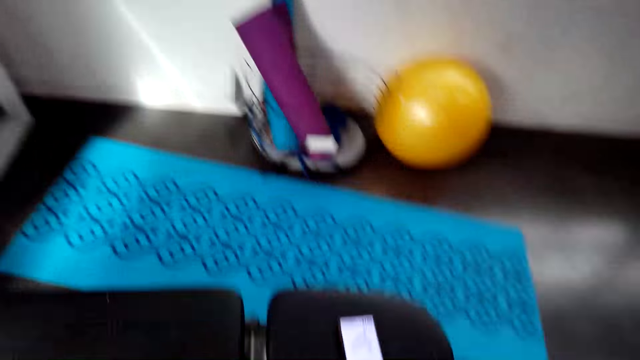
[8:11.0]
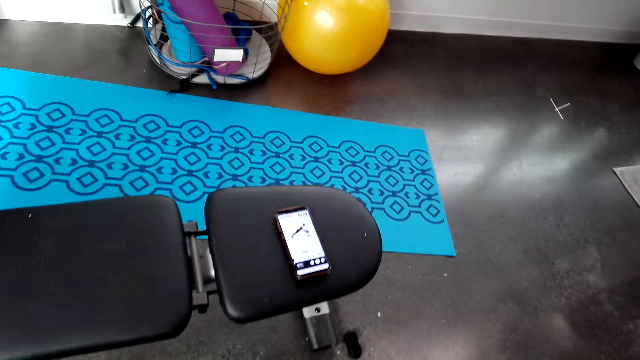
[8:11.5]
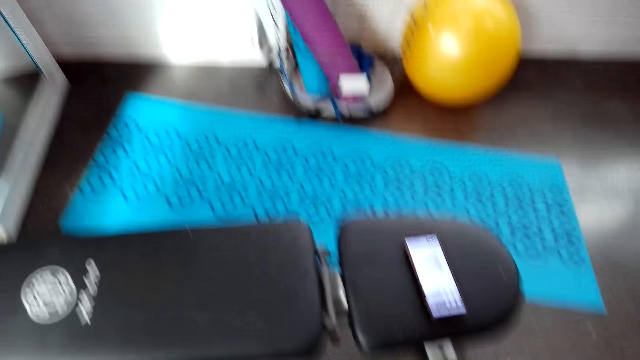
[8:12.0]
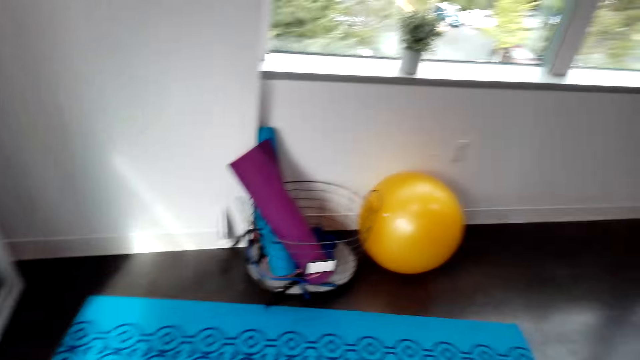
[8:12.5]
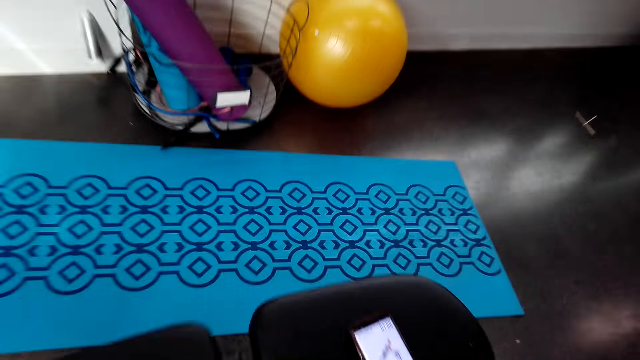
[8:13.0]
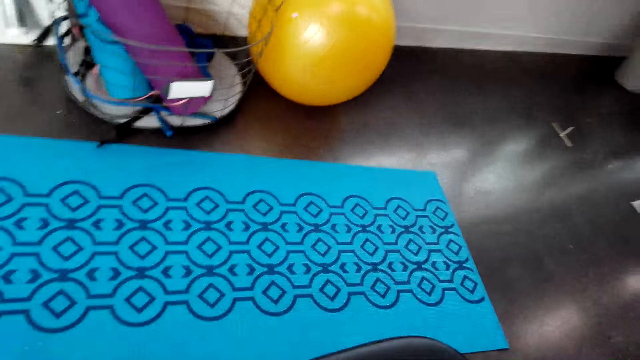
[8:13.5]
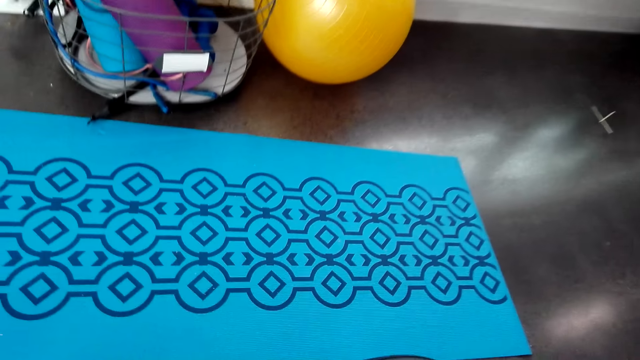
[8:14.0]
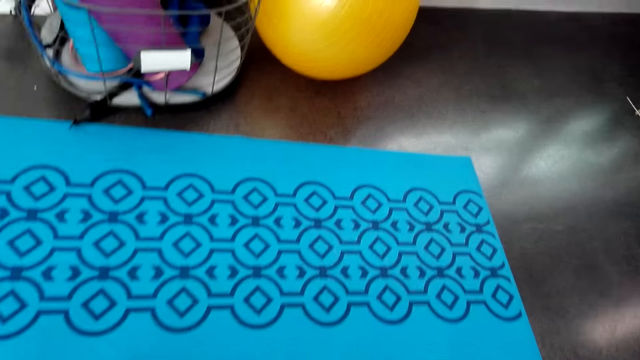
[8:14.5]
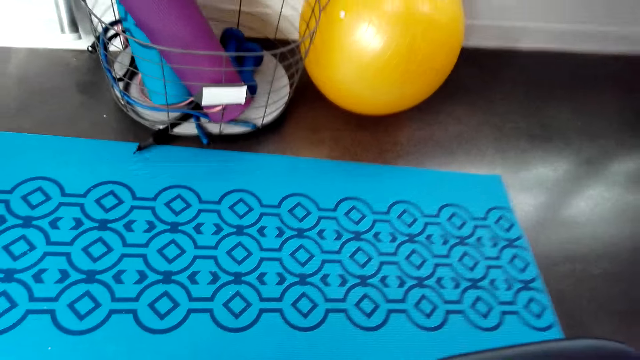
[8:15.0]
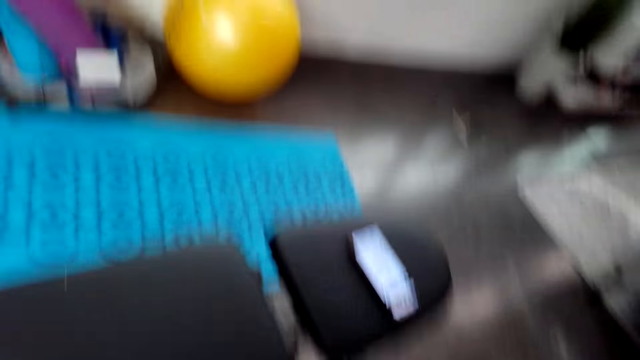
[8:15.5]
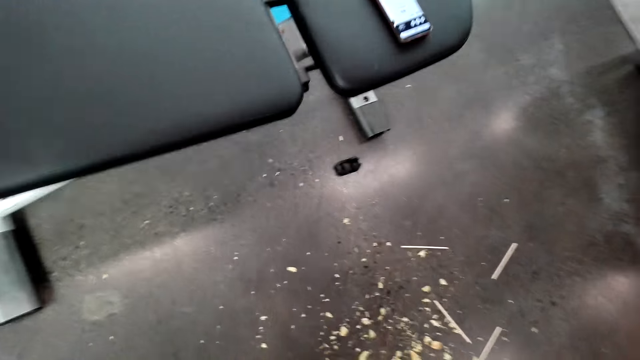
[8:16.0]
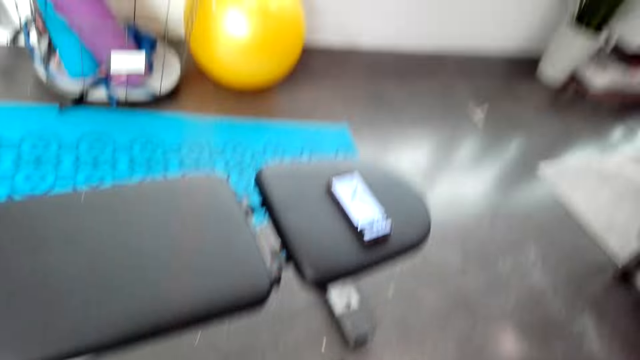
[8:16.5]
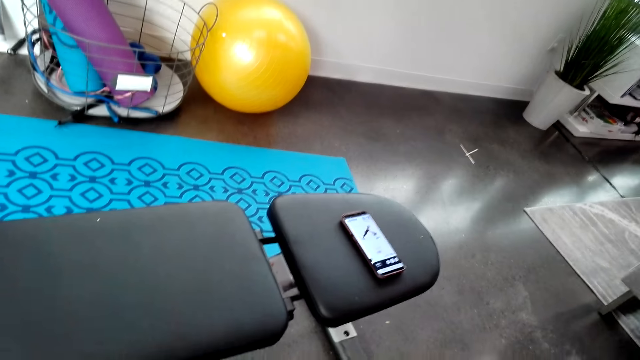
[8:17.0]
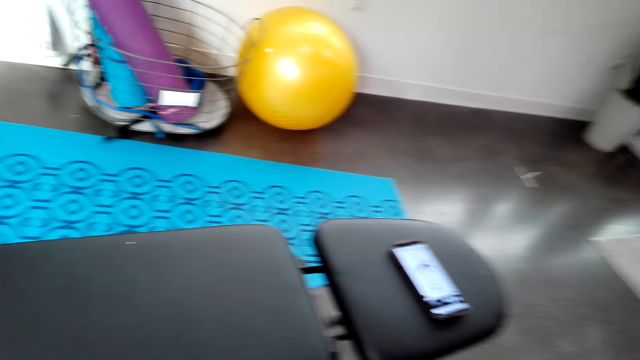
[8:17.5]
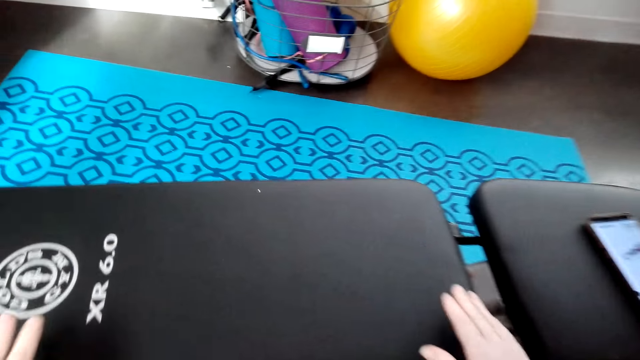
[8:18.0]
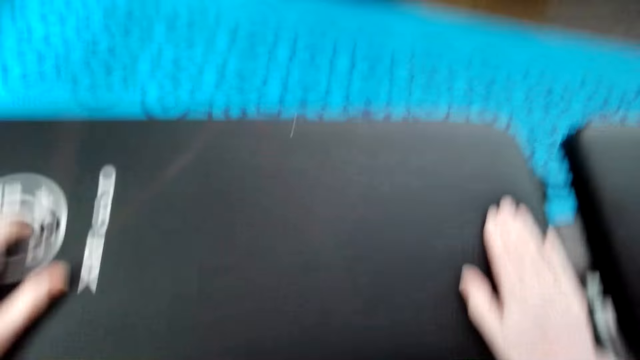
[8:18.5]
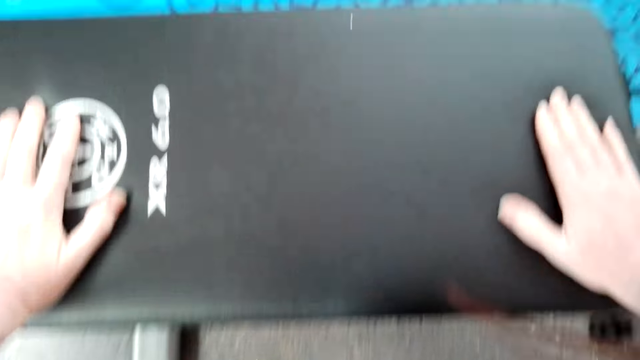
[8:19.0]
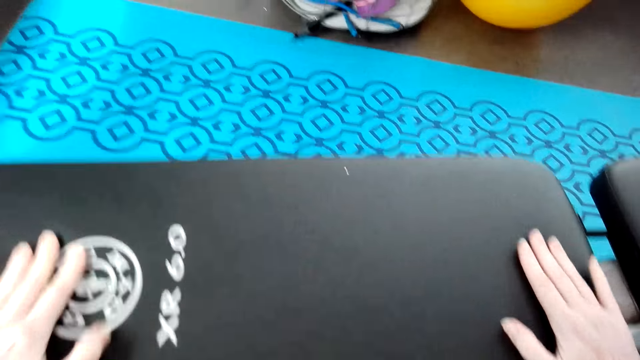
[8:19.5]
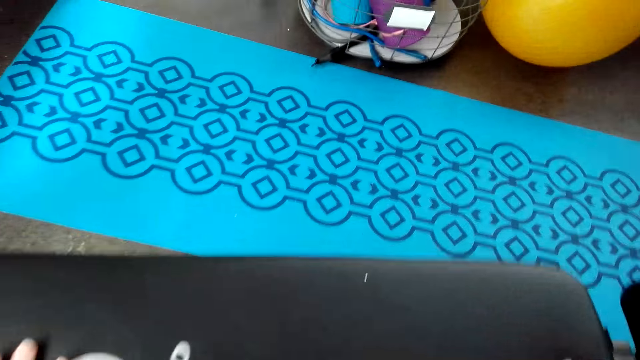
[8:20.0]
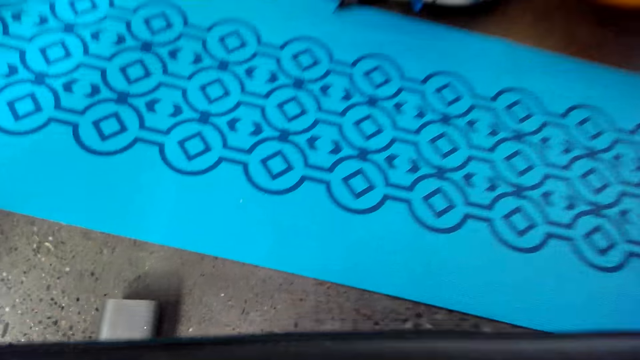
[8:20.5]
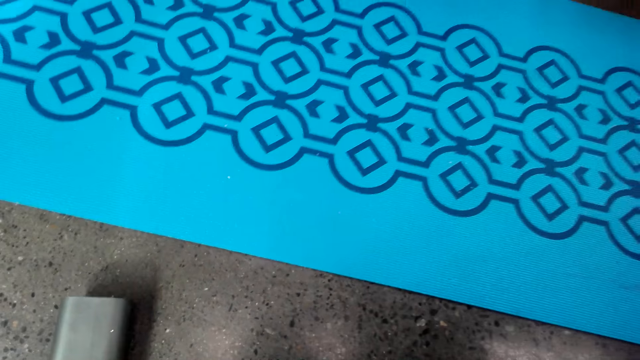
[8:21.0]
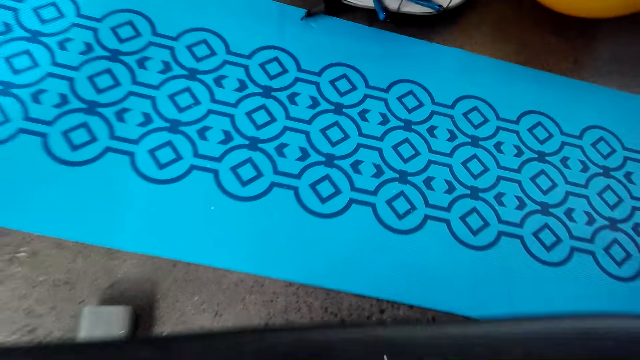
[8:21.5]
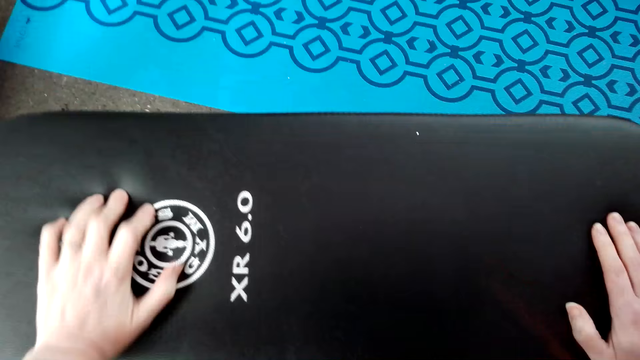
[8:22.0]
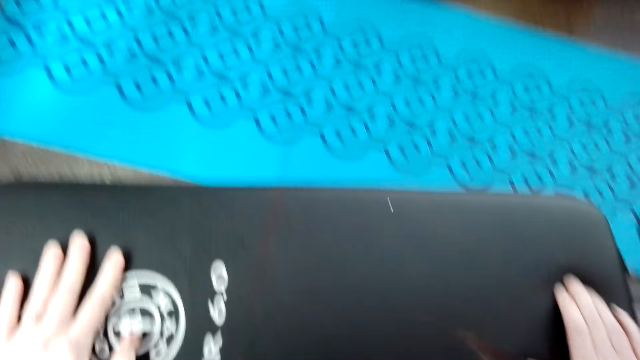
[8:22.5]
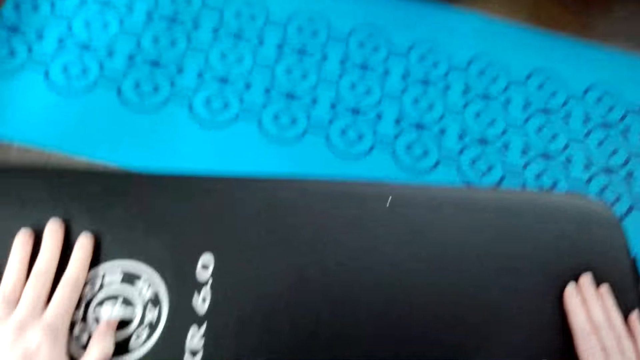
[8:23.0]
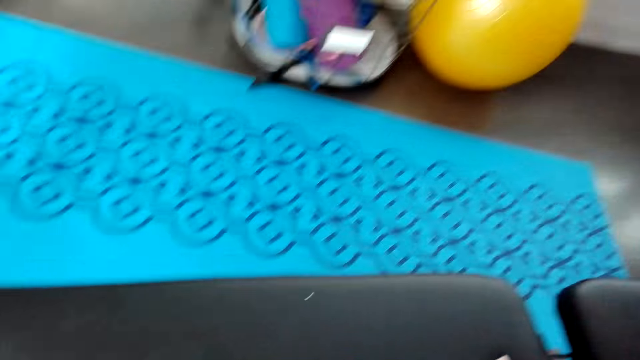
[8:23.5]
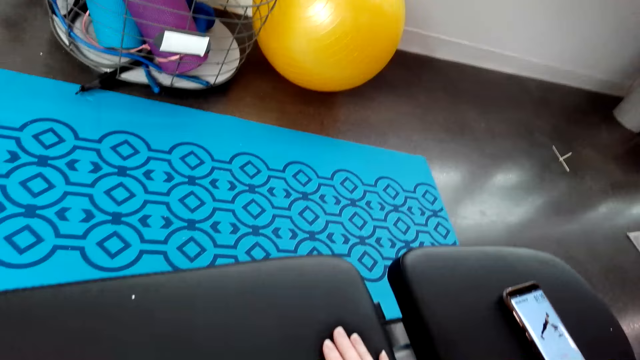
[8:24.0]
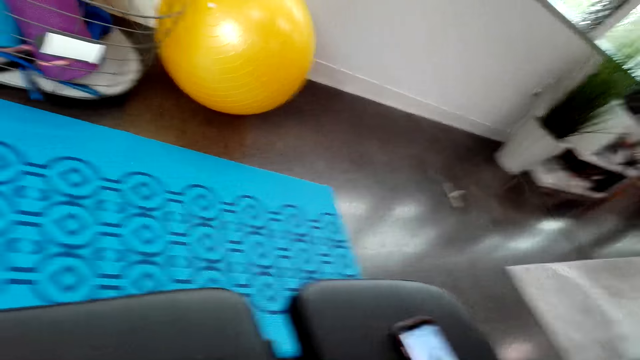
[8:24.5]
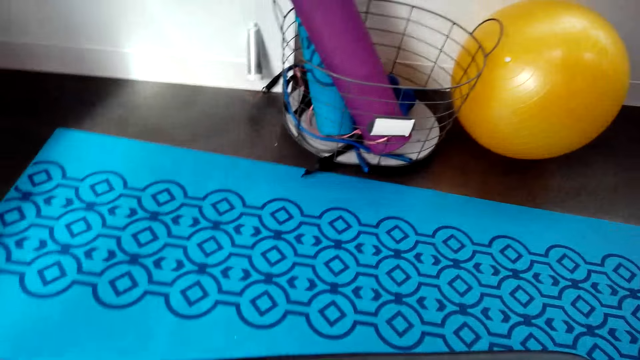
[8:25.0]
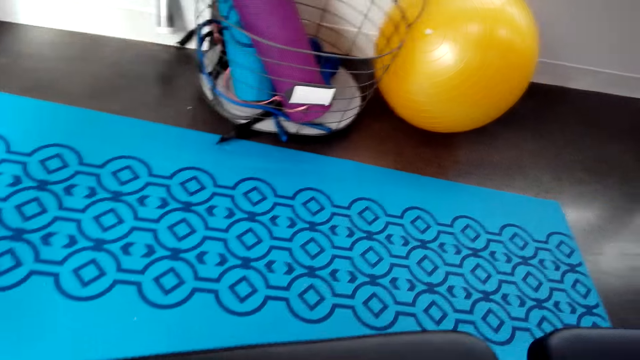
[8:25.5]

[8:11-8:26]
The camera wearer moves something on the floor. They exercise on the floor.

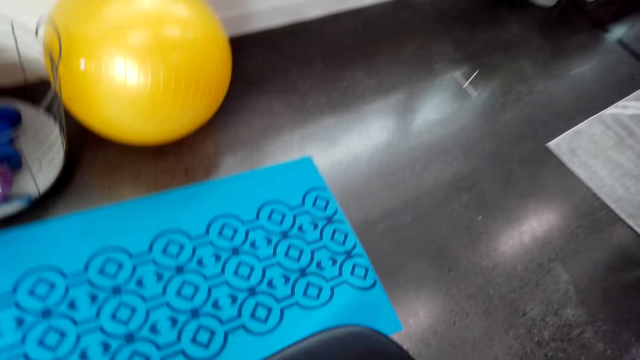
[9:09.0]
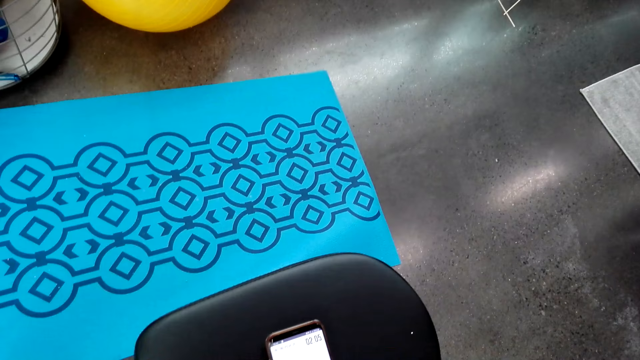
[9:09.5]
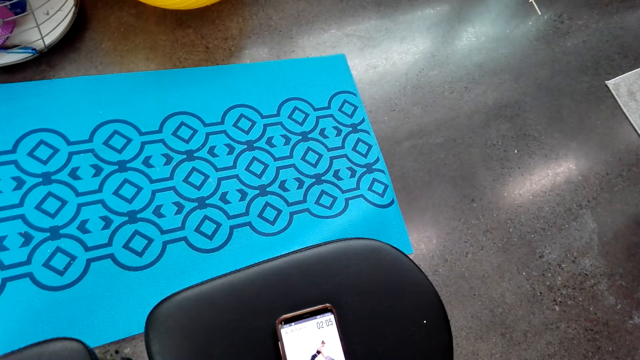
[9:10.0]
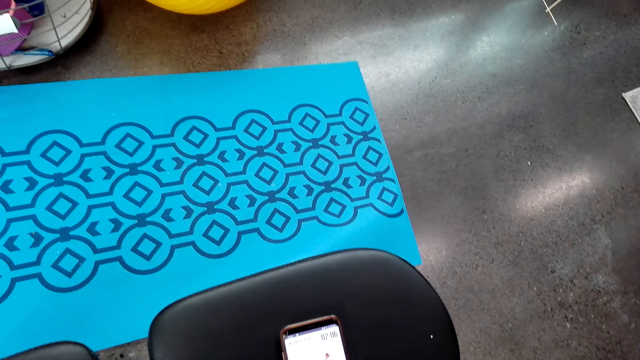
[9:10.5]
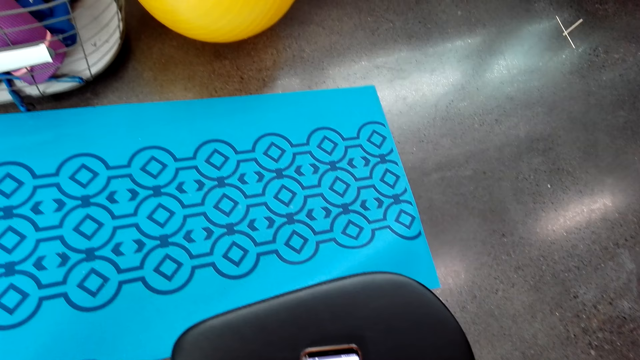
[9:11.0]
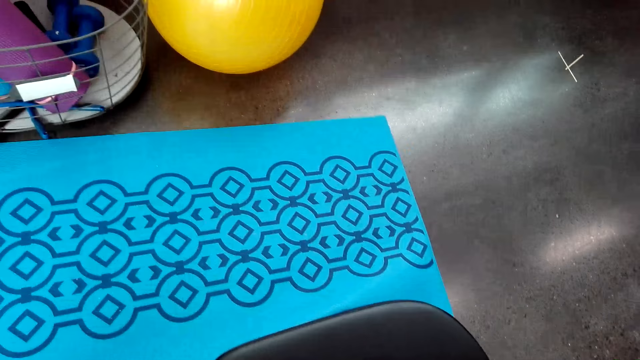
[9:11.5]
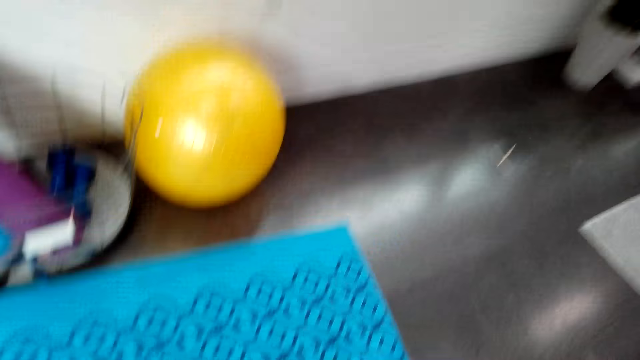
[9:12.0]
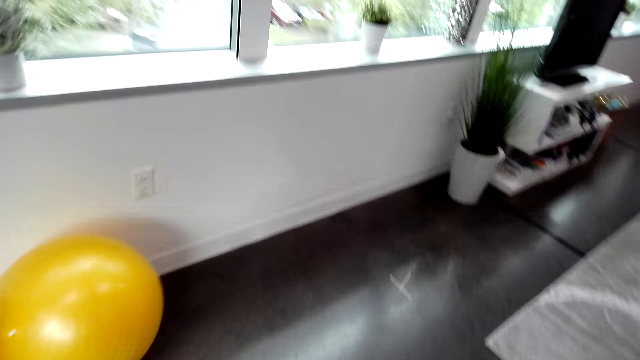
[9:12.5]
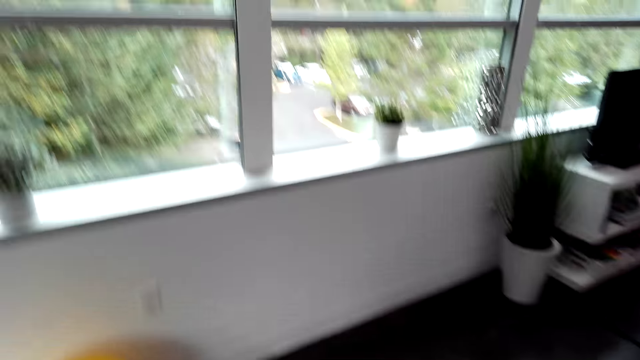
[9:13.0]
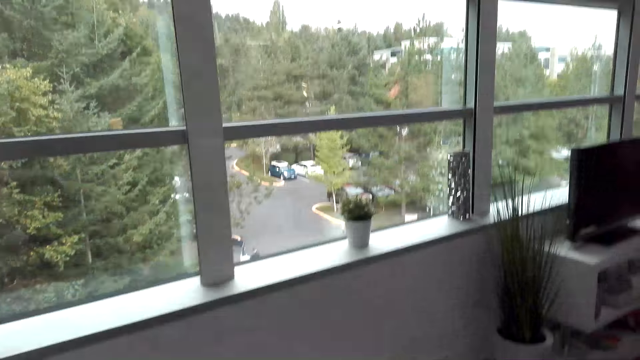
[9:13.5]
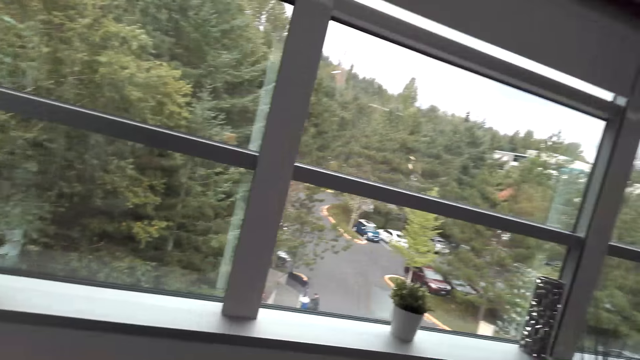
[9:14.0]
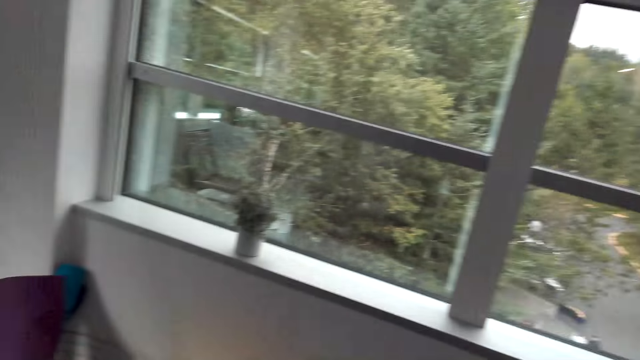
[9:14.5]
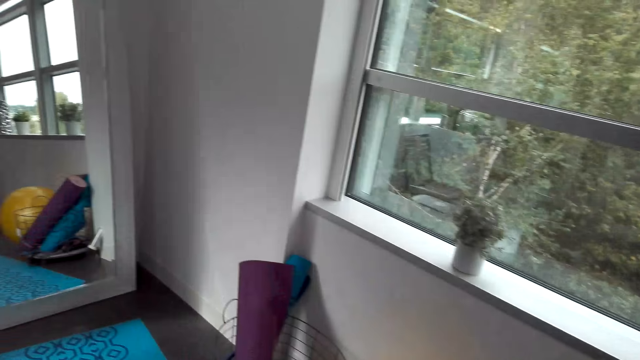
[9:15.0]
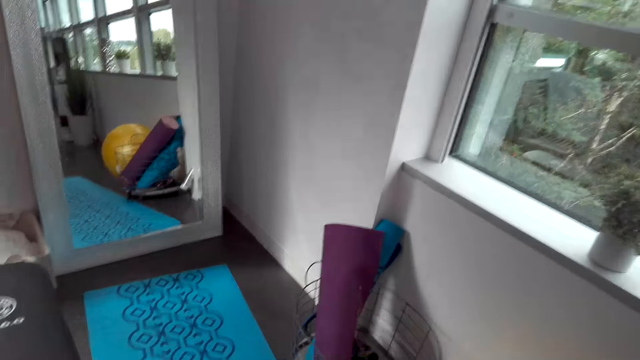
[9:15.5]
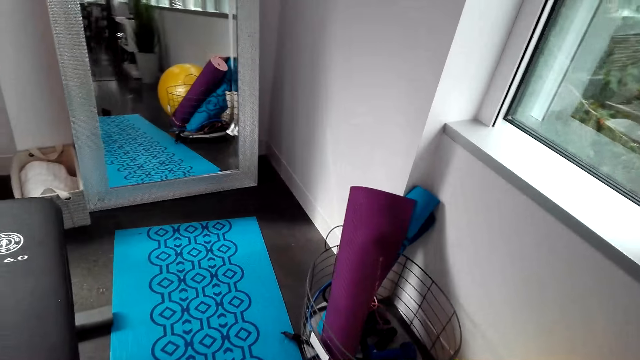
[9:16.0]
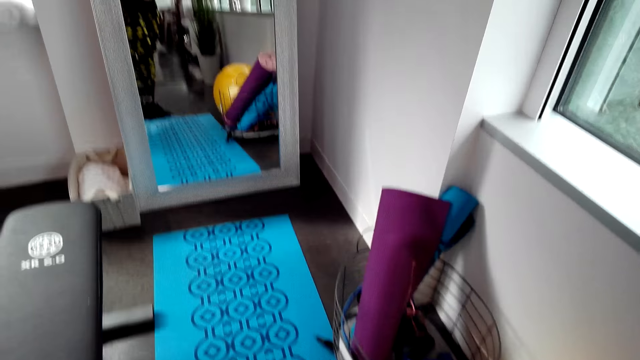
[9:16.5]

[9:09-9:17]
The camera wearer stares at her phone on something. She walks on the floor.
